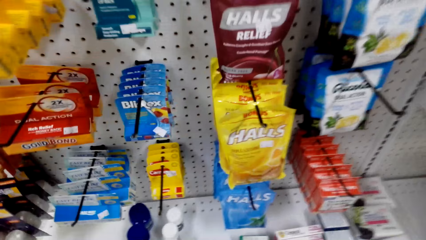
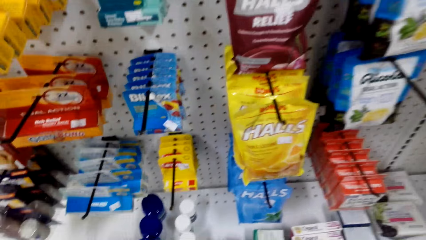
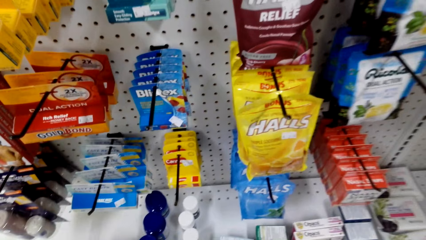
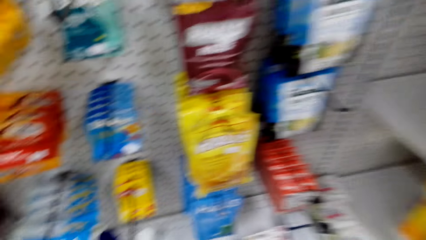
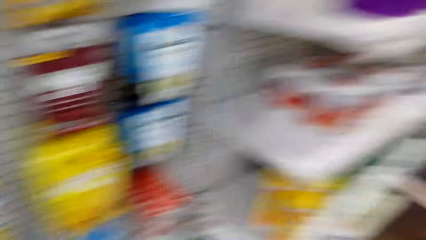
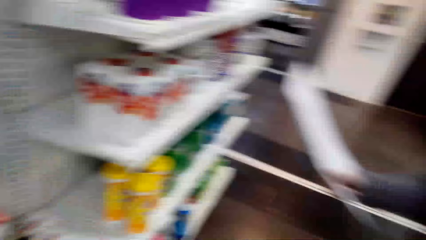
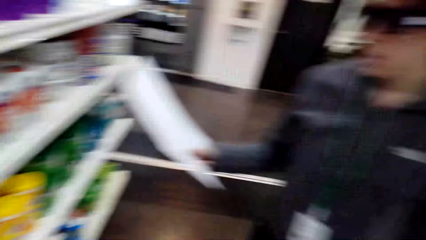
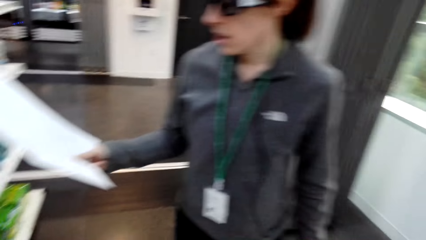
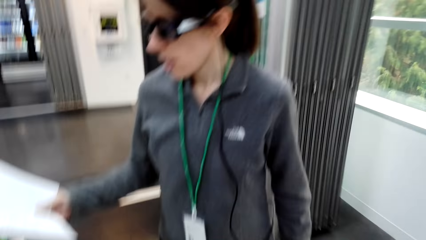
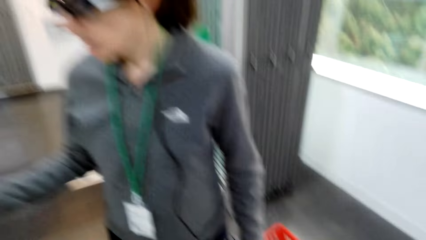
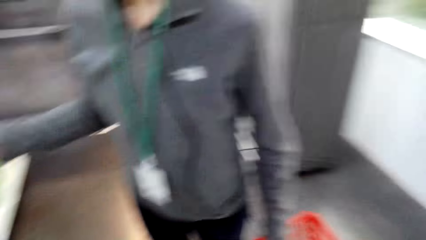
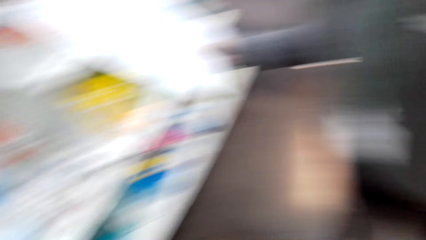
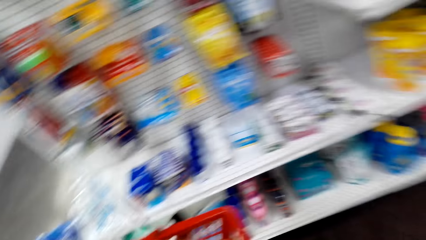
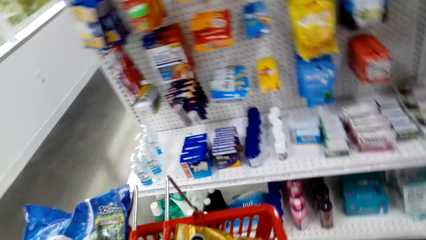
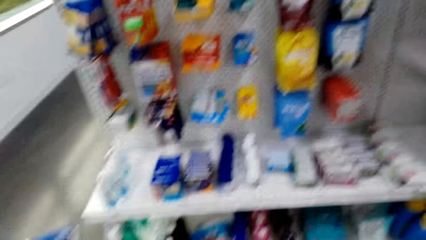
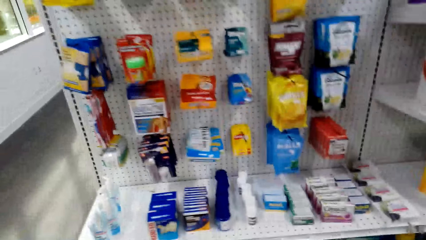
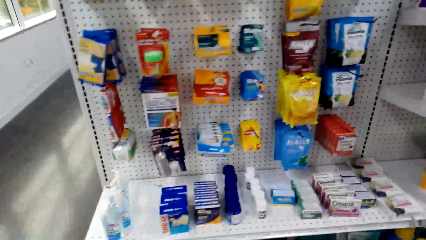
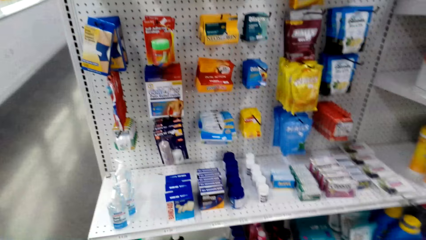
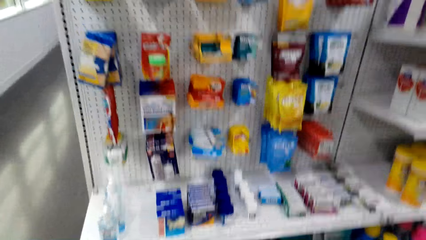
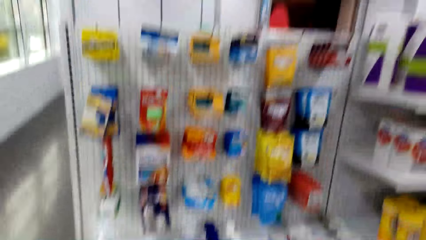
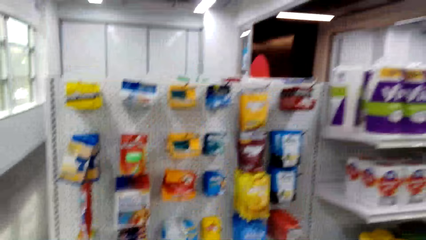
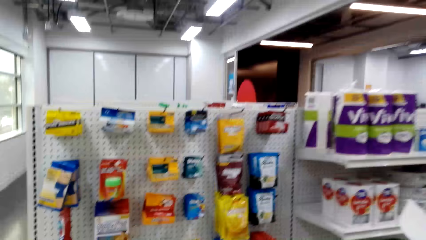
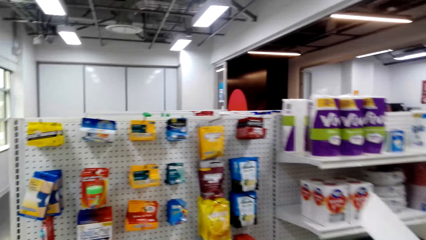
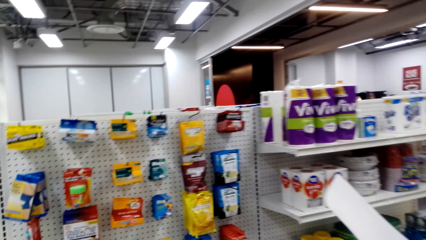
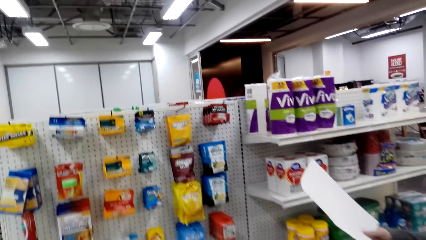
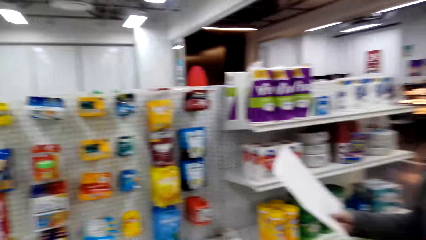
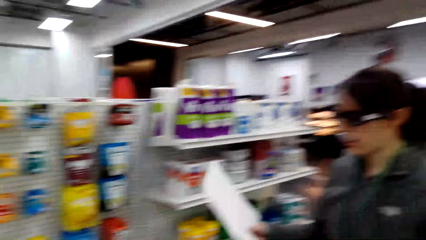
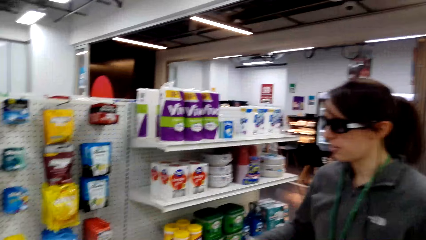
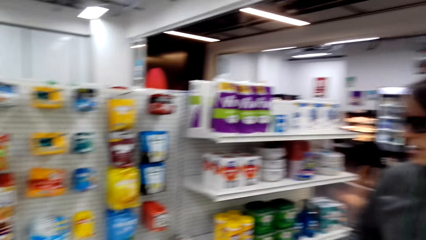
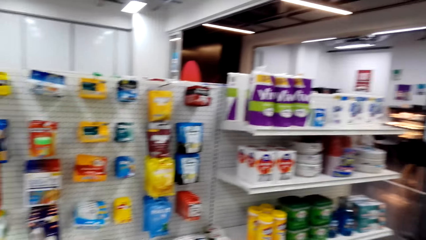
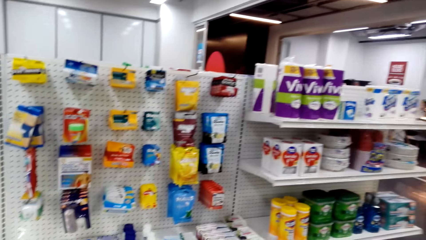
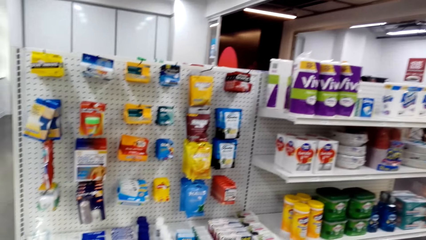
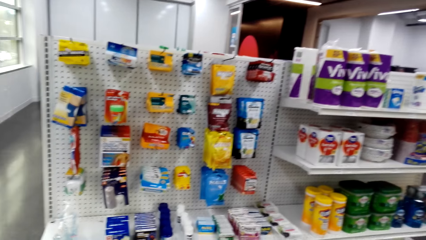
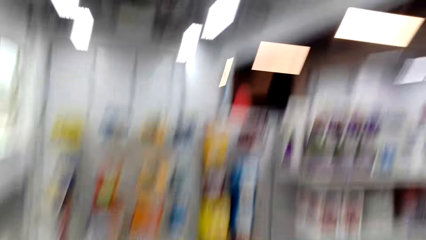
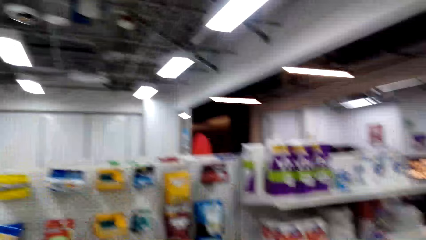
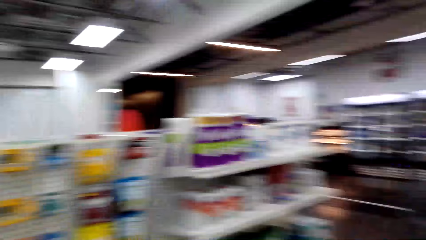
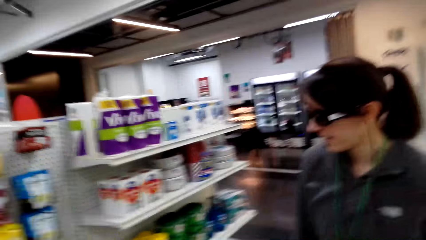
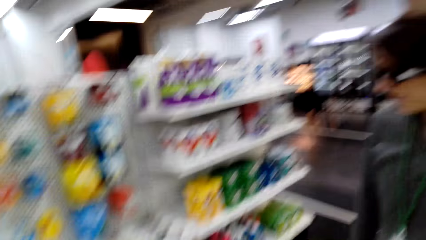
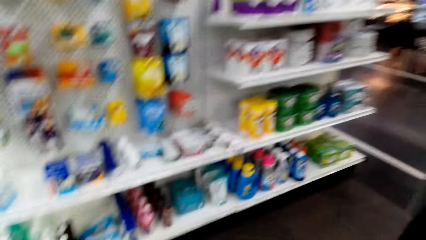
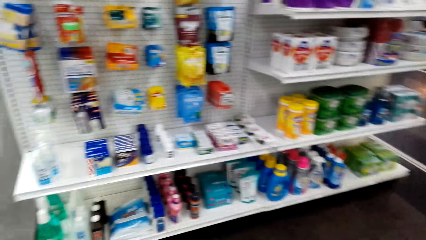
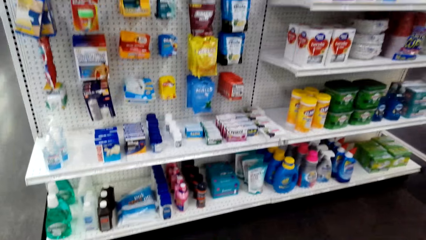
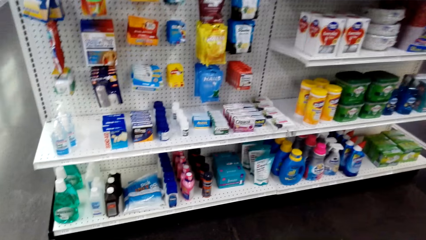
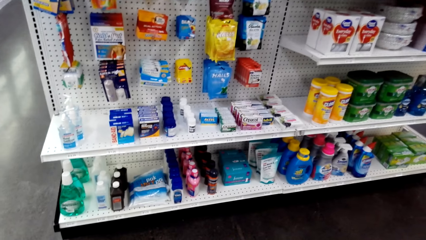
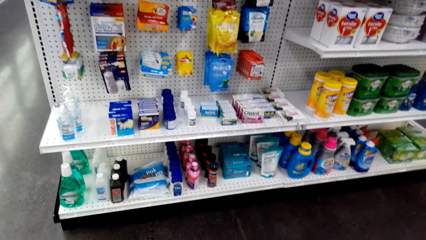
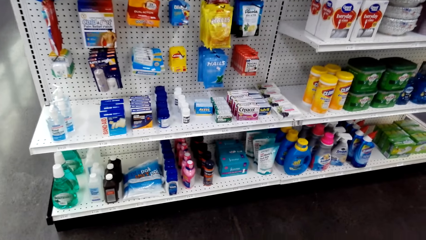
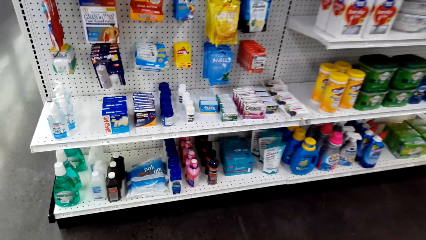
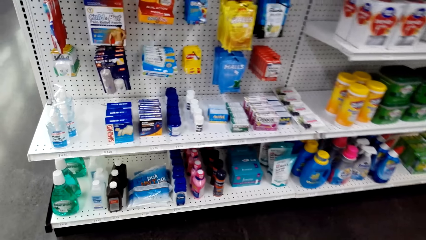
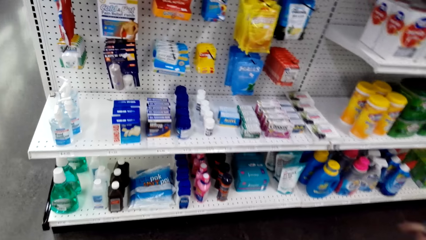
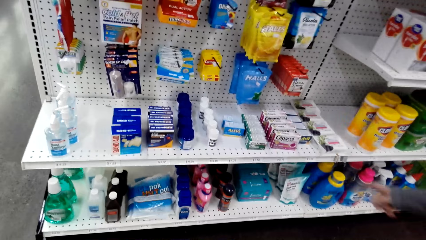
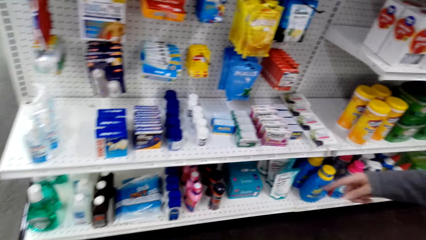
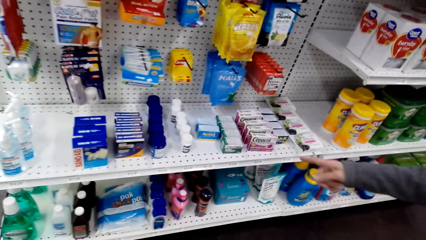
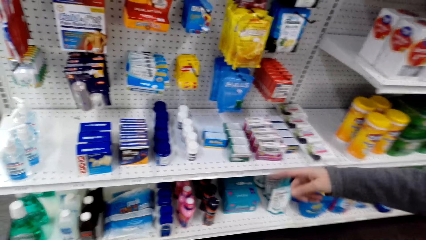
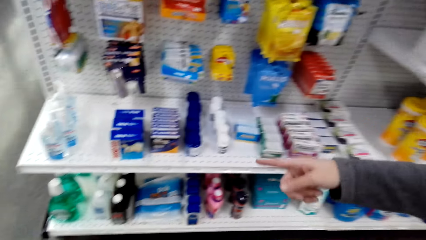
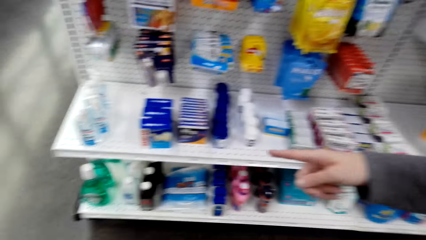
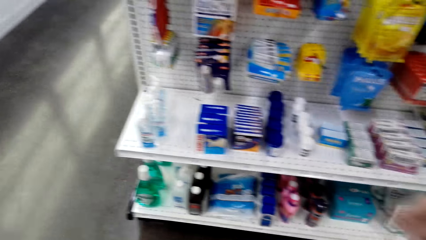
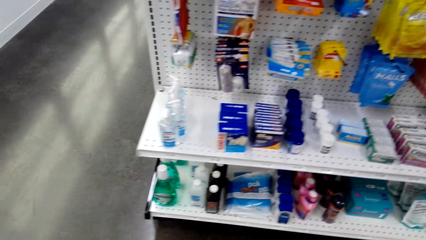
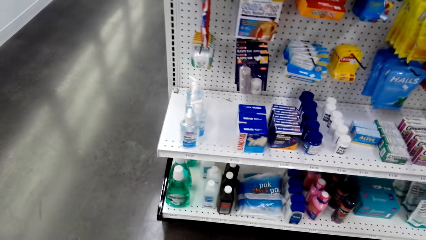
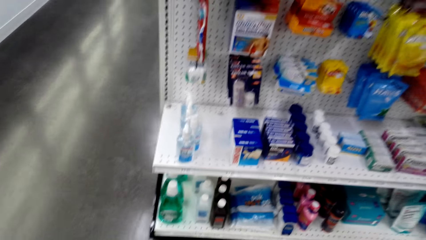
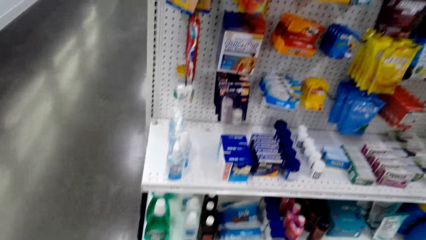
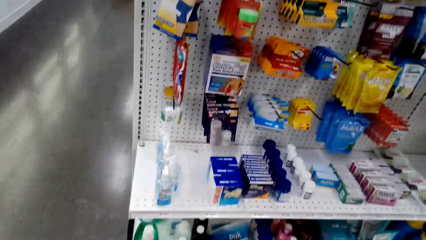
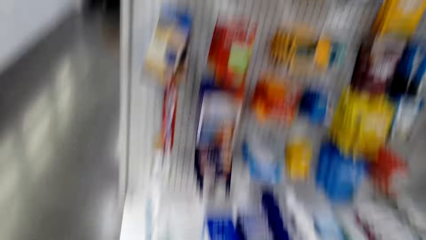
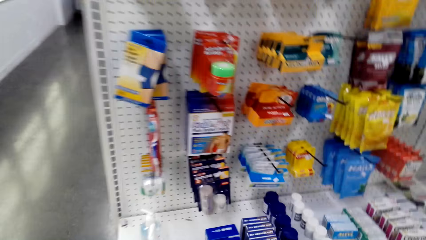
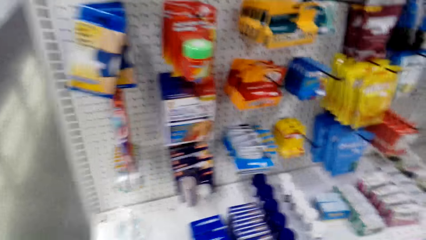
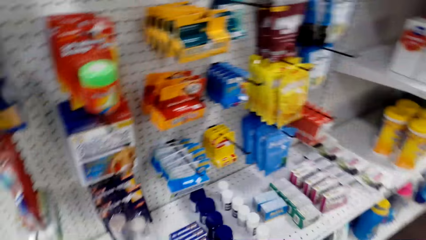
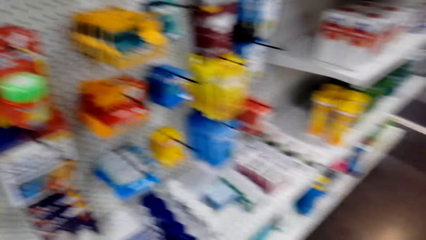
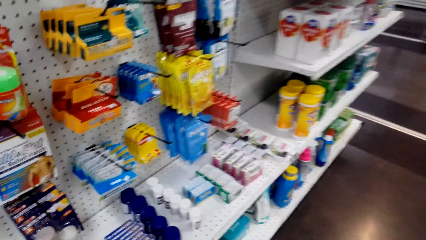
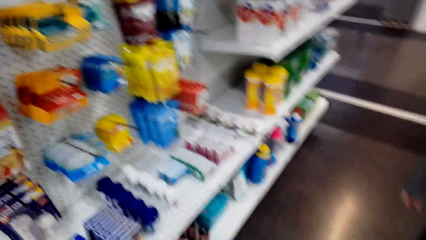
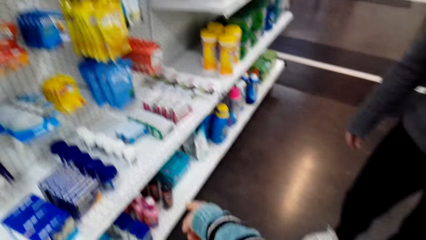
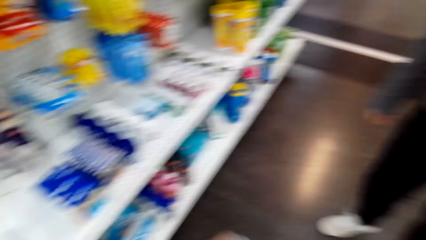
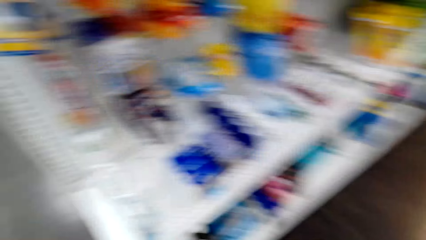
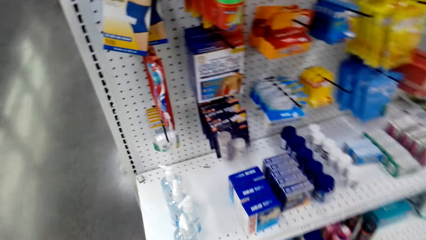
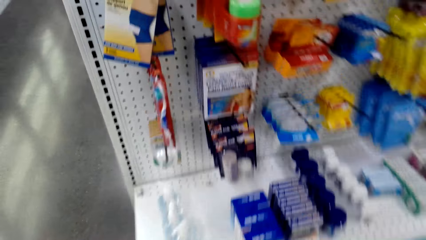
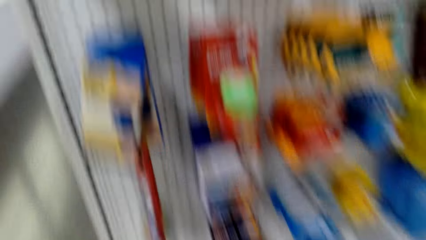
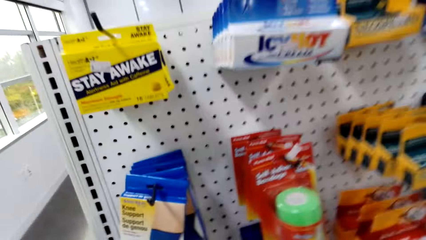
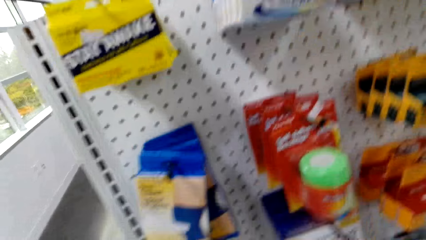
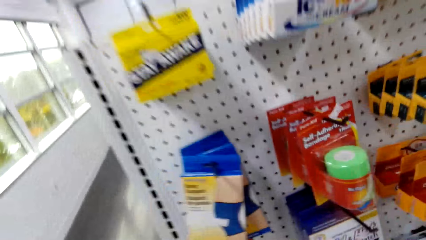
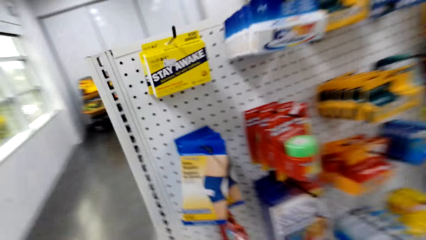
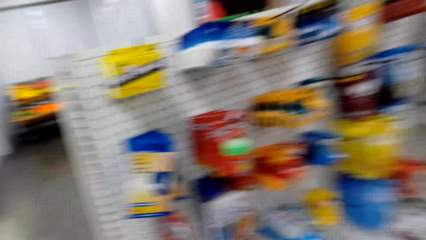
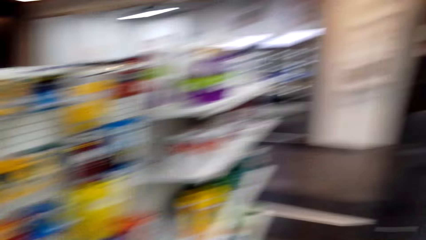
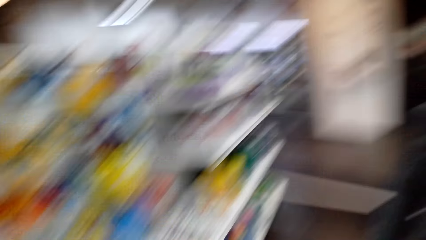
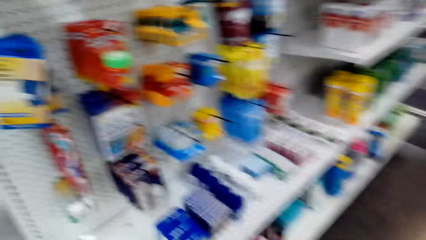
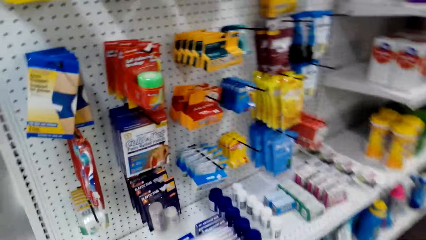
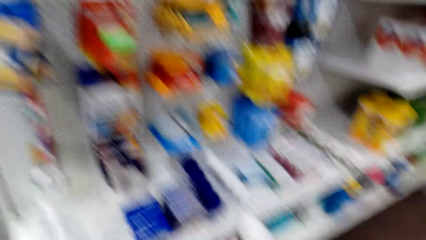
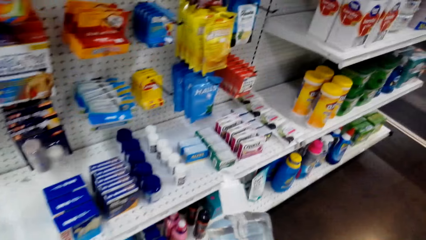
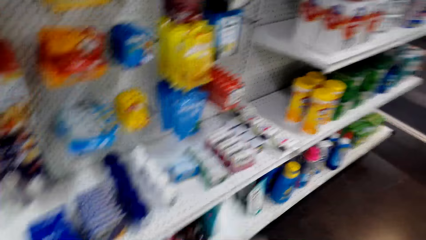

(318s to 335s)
The camera wearer looks around. A woman reads a shopping list. The woman points at items on the shelf. The camera wearer points at items on the shelf.
